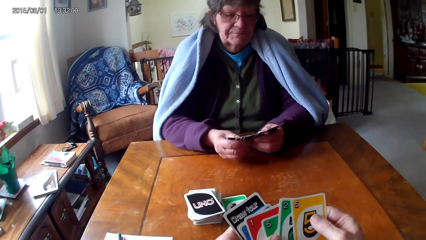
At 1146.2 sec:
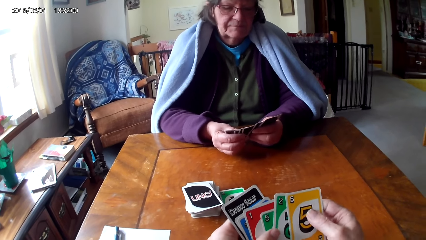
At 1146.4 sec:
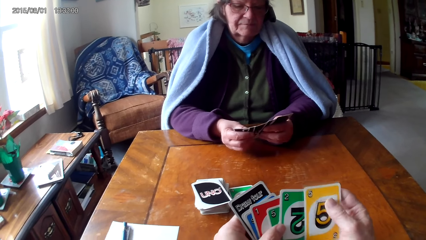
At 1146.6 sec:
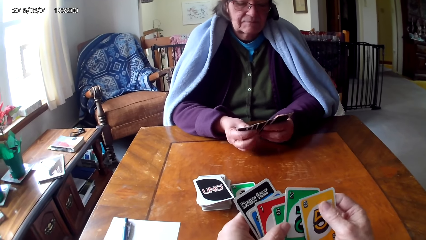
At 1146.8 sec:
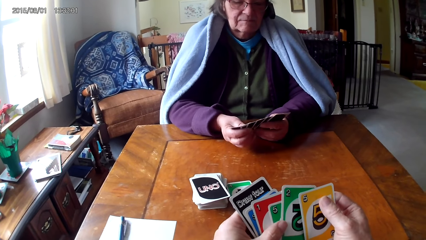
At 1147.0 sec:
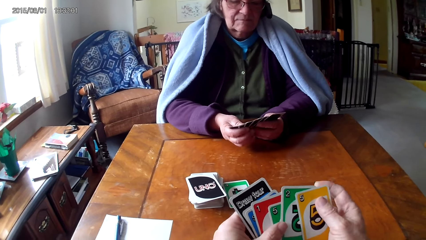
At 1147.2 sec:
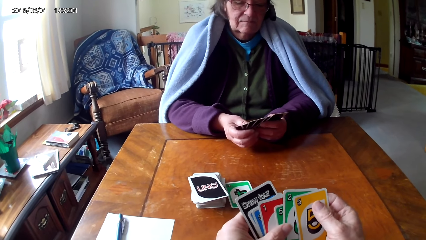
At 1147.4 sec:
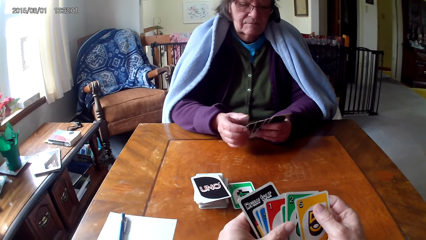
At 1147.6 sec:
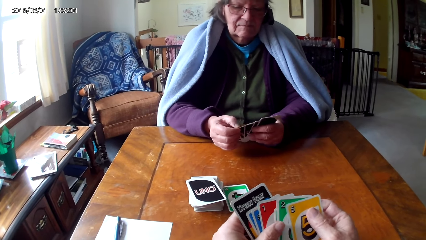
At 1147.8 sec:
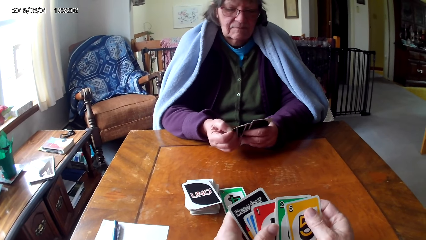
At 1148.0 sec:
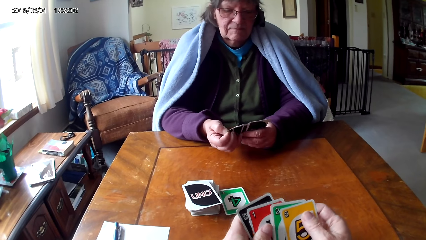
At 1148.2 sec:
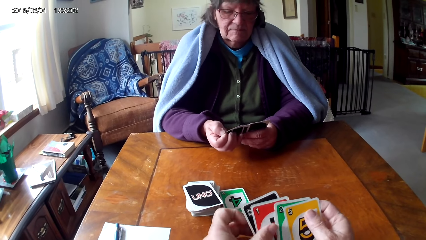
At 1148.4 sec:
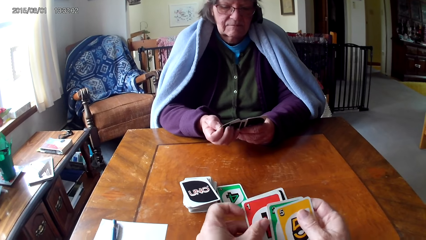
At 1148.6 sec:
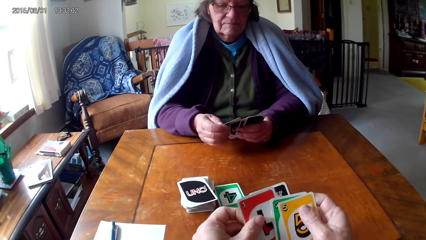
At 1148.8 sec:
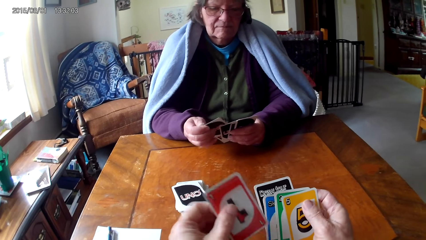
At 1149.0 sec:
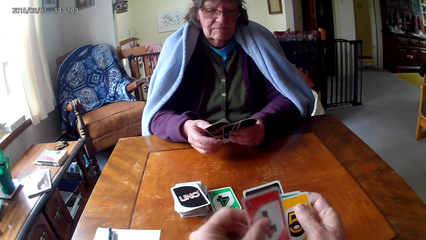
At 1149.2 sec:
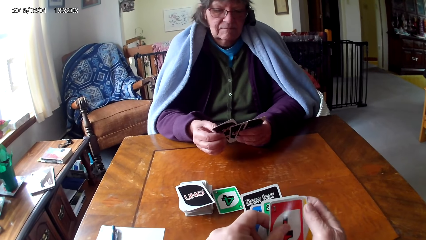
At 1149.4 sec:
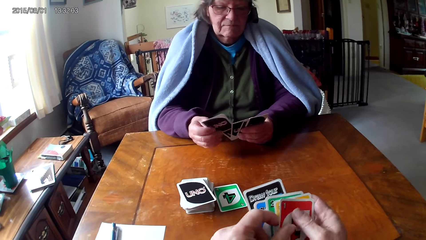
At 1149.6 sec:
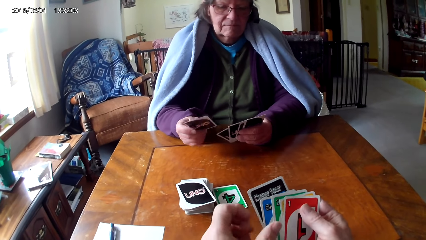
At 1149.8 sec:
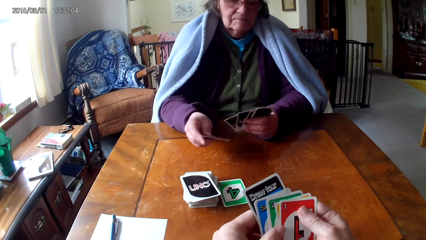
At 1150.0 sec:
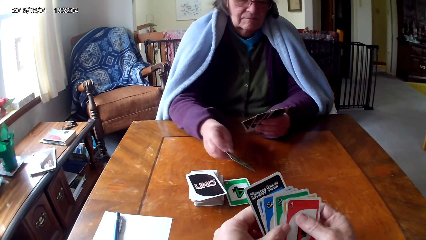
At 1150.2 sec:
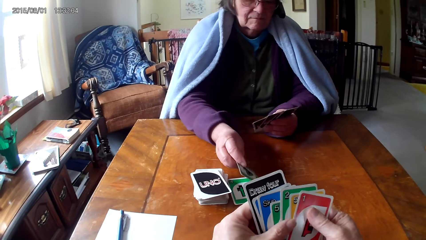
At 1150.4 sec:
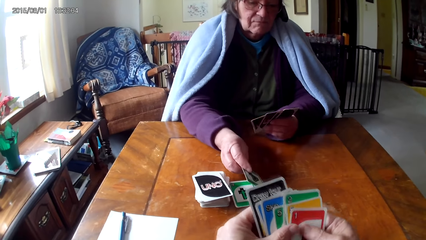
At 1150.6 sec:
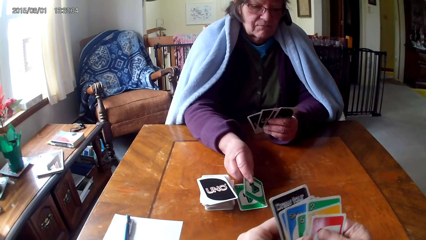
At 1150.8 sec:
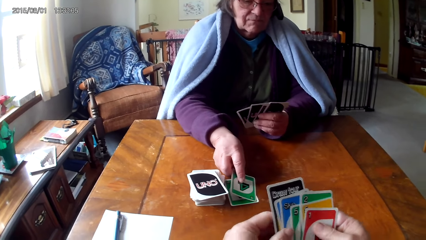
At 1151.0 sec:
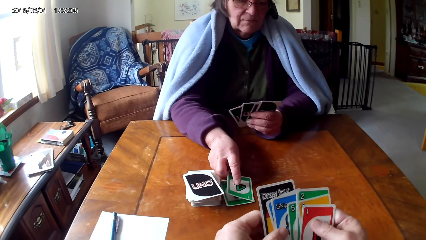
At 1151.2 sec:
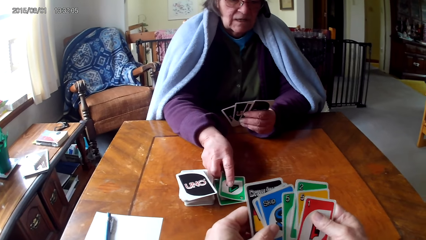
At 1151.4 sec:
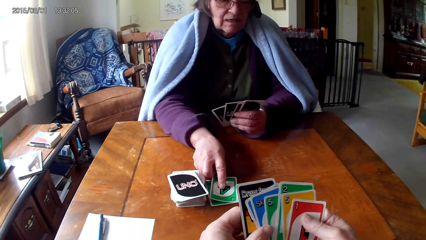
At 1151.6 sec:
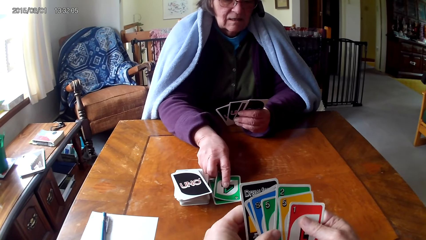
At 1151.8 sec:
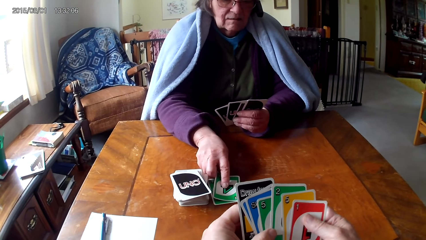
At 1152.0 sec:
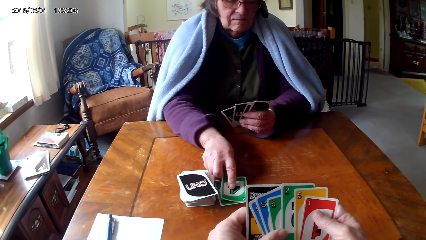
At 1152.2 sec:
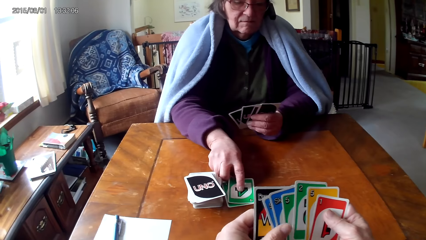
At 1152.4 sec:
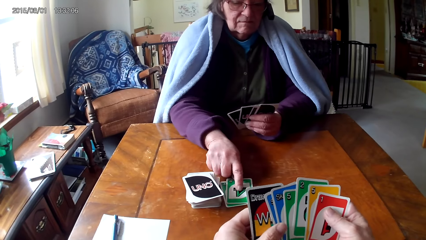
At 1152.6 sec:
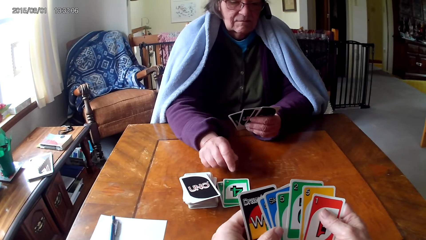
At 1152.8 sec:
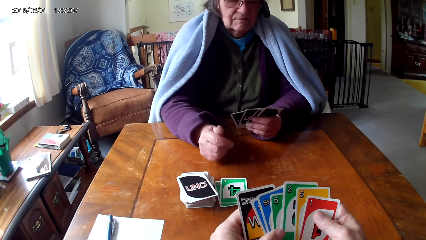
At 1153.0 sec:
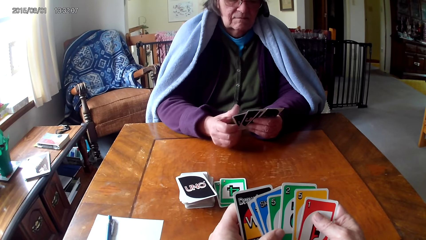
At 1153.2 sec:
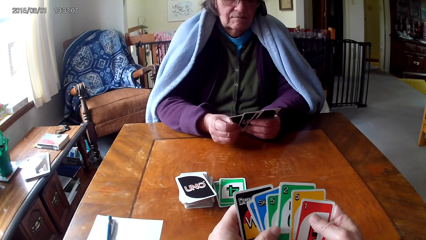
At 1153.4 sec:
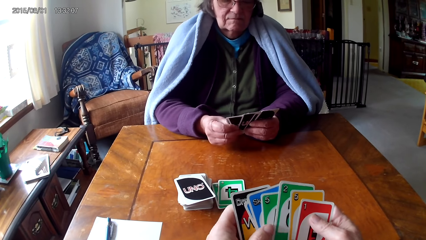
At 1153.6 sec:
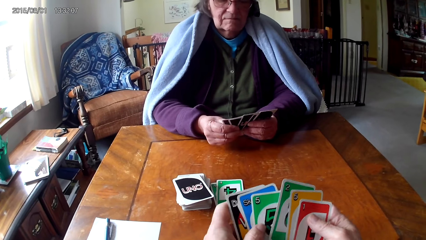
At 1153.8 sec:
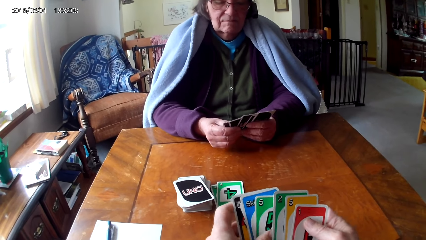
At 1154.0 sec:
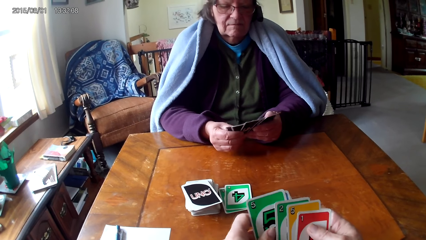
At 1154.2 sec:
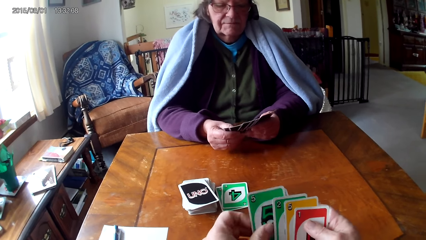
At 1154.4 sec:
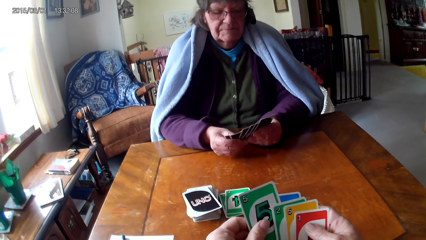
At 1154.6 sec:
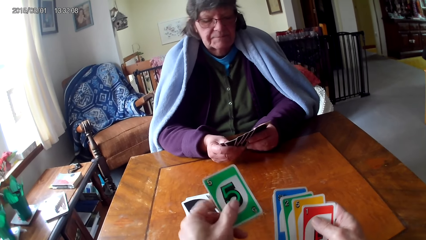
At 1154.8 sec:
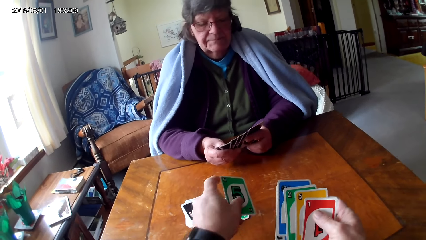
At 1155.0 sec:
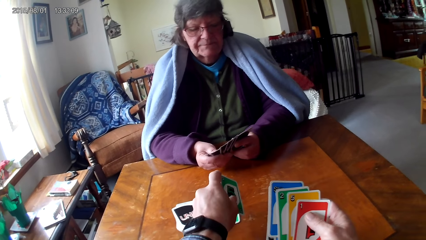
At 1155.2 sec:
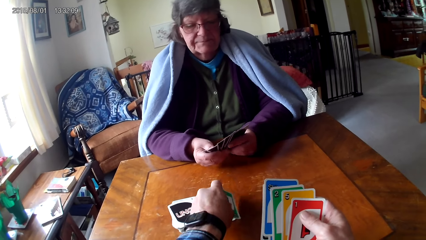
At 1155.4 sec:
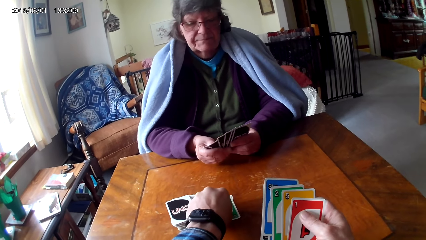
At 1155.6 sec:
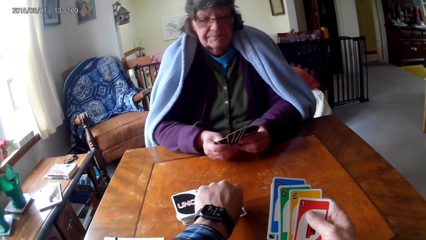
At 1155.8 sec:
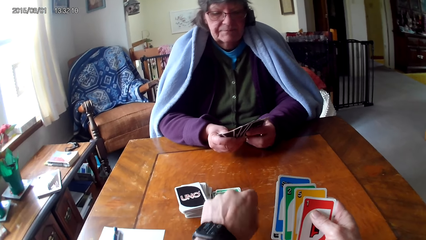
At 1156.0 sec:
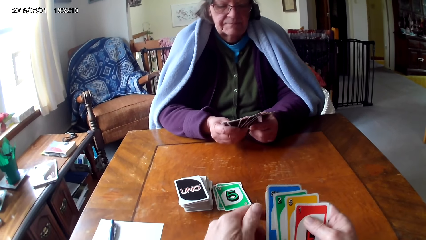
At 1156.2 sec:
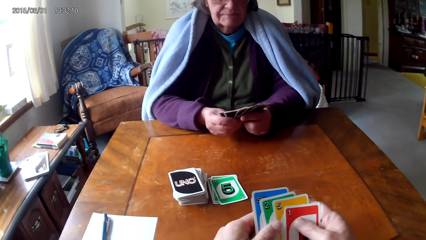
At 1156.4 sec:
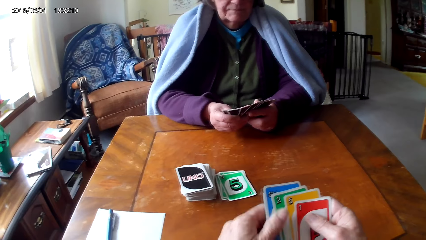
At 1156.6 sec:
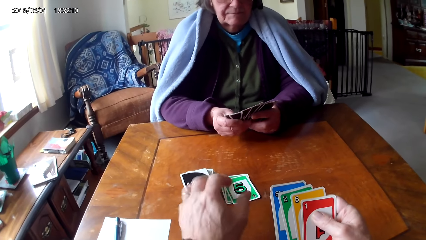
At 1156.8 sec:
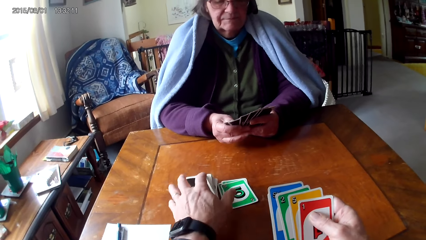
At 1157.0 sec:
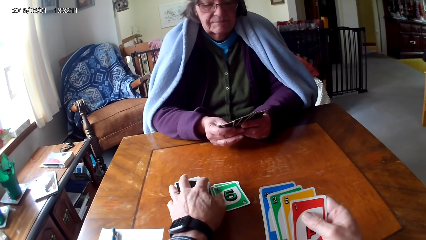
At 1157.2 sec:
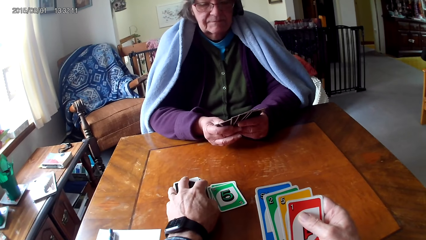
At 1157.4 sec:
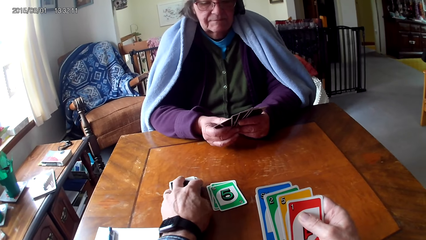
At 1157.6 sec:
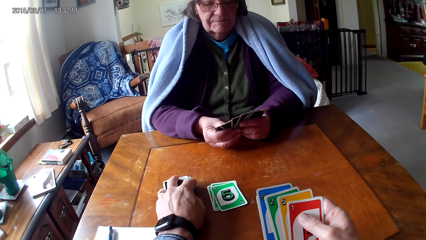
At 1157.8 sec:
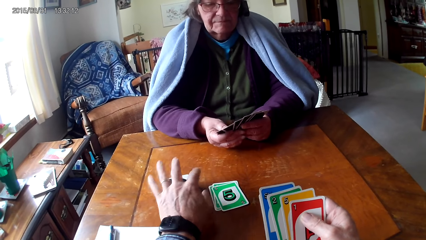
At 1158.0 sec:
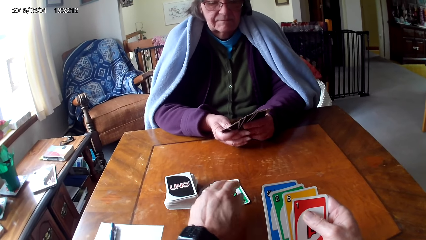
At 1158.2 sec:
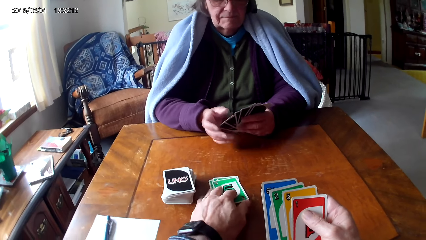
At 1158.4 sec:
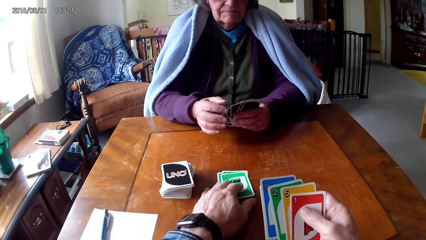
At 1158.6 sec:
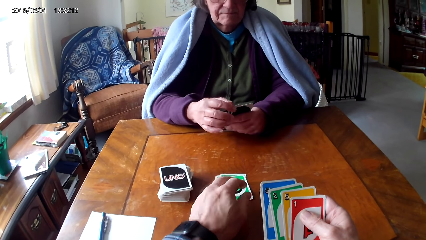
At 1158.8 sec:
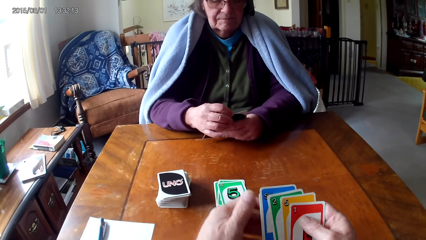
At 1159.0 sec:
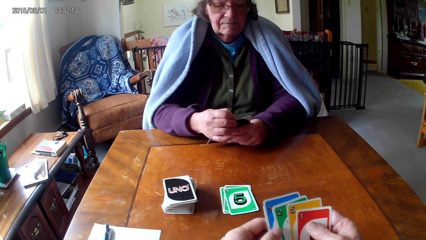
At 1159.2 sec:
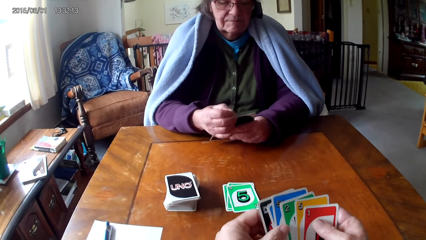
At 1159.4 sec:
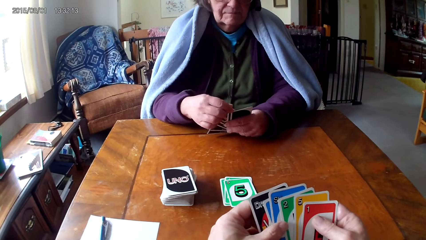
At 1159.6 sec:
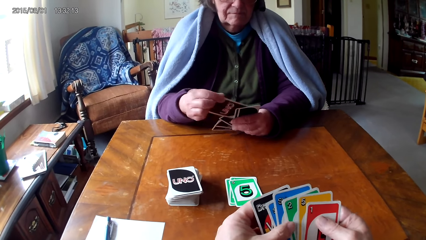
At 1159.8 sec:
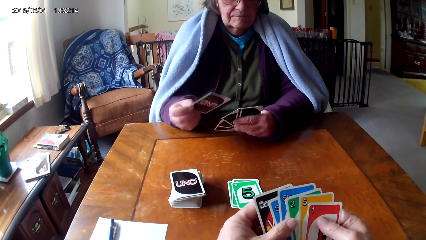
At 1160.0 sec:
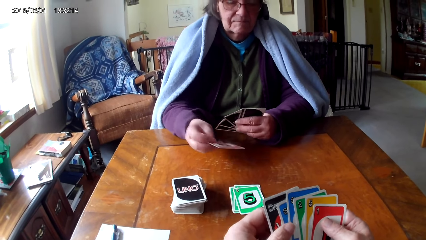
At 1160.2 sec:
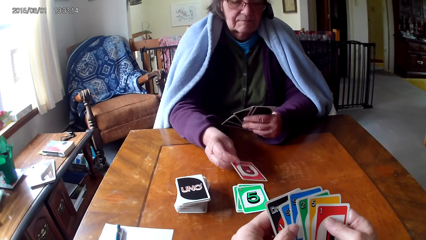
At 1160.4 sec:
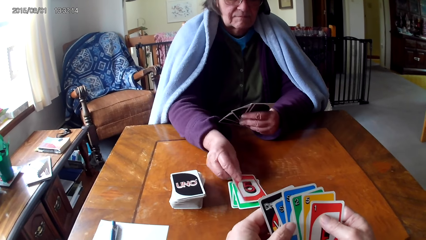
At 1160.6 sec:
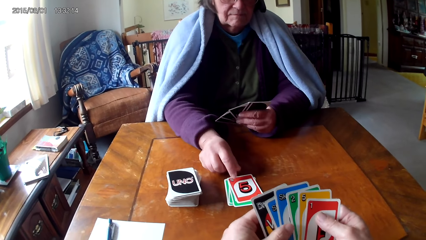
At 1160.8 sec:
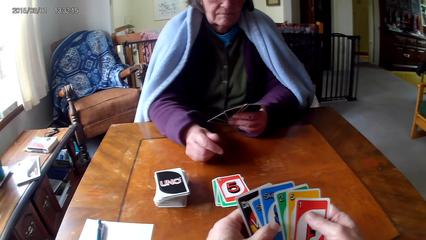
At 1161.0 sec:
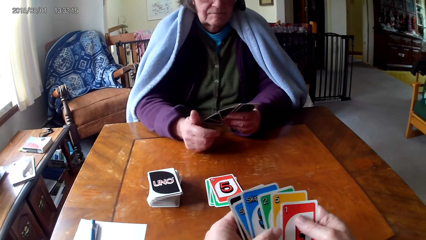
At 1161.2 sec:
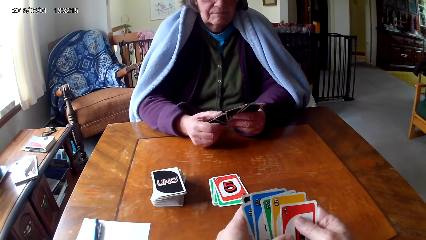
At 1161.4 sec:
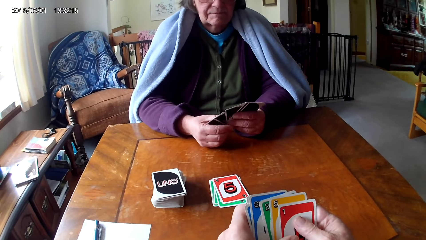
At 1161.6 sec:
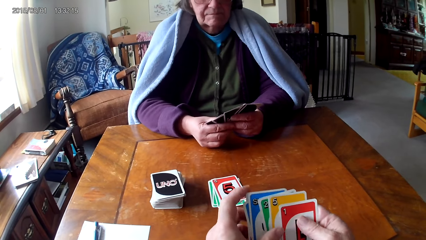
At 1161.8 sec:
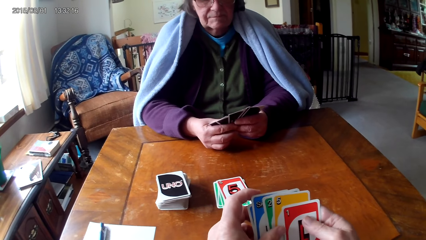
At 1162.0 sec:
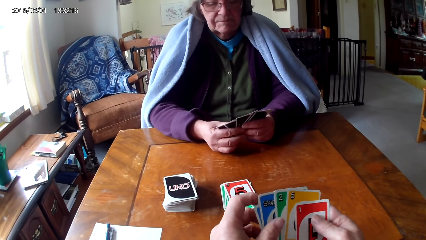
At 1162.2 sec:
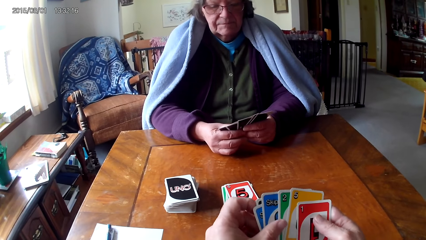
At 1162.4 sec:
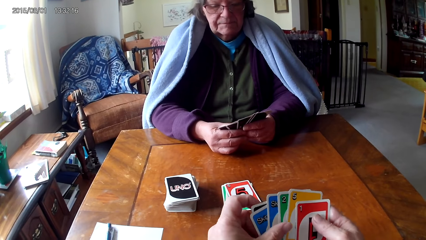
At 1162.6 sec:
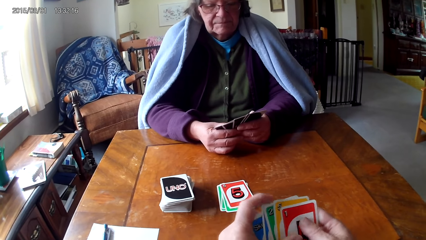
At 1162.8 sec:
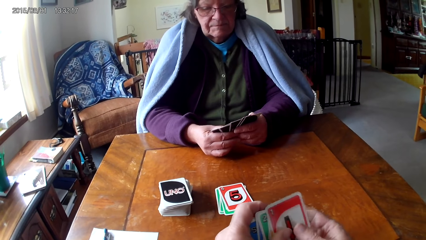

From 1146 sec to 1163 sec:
A woman picks a card on the other hand. The woman puts down a card. The camera wearer picks a card on the other hand. They put down a card and move cards on a table. The woman picks a card on the other hand and puts down a card.
